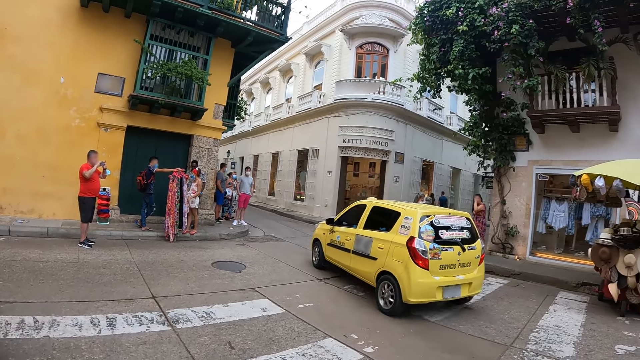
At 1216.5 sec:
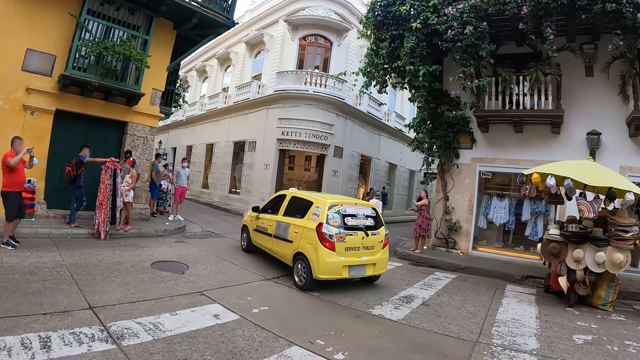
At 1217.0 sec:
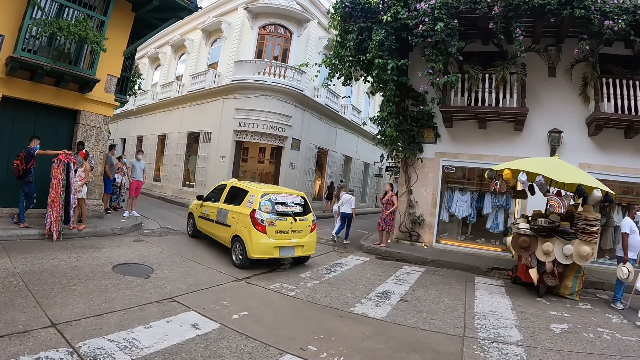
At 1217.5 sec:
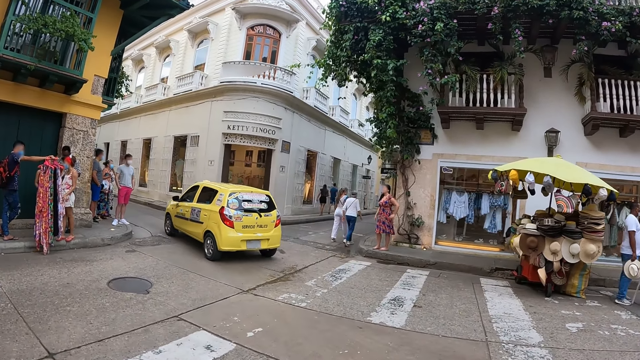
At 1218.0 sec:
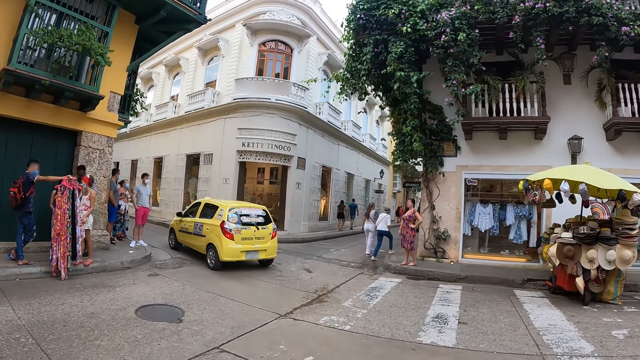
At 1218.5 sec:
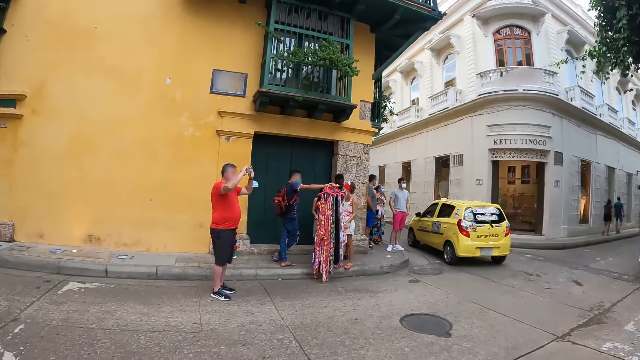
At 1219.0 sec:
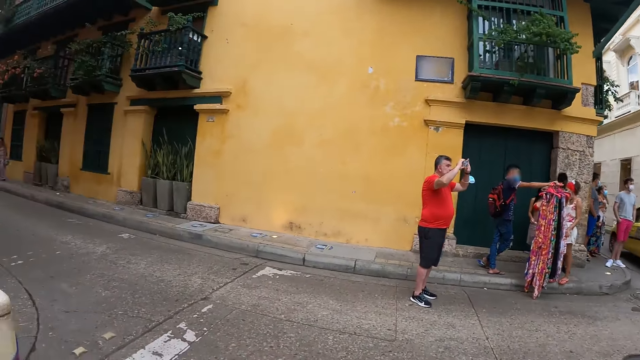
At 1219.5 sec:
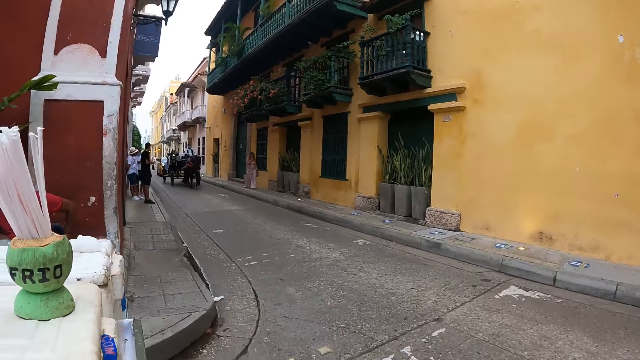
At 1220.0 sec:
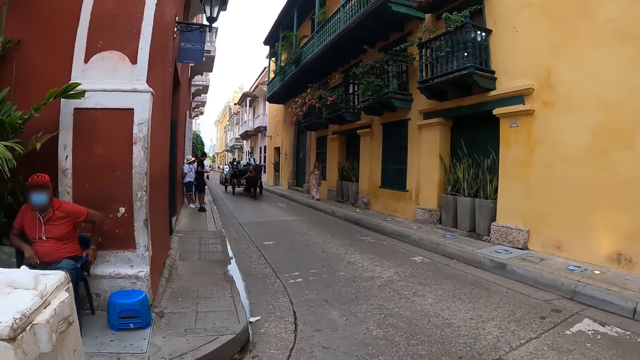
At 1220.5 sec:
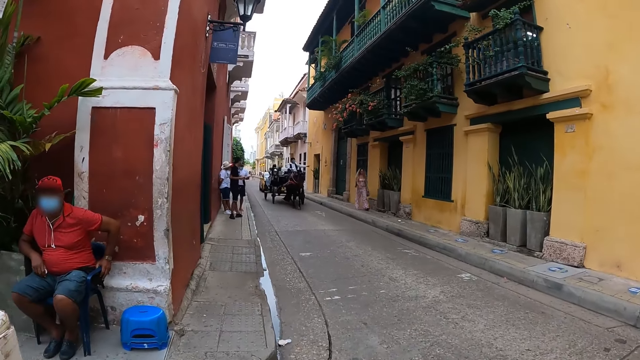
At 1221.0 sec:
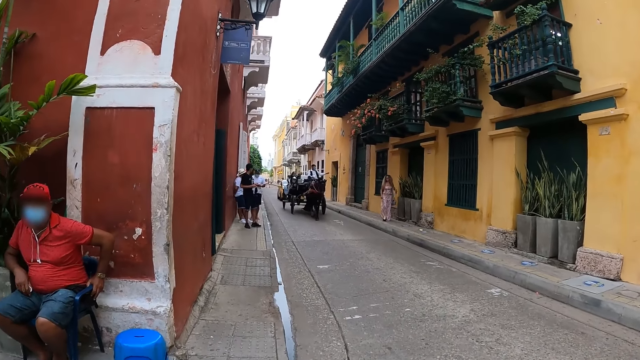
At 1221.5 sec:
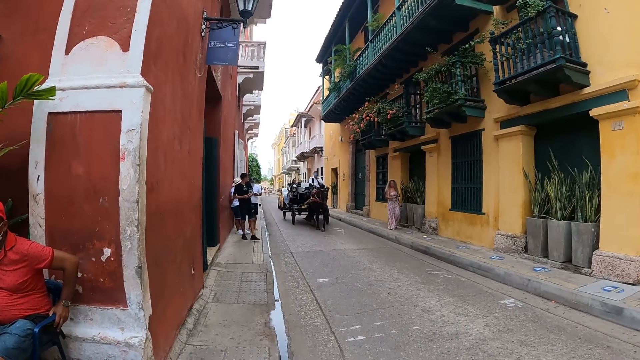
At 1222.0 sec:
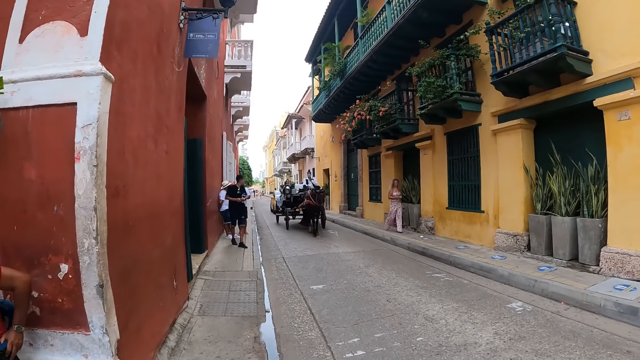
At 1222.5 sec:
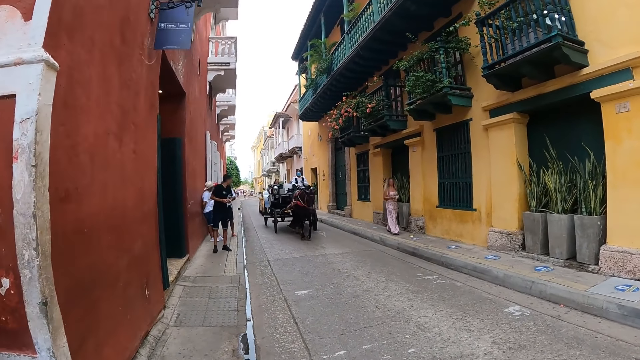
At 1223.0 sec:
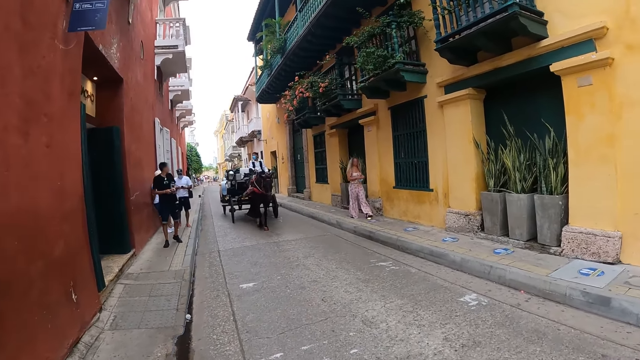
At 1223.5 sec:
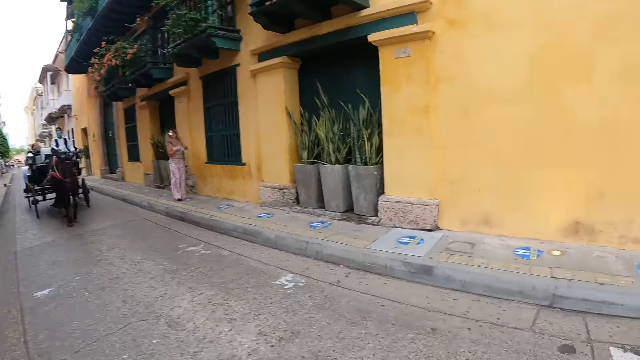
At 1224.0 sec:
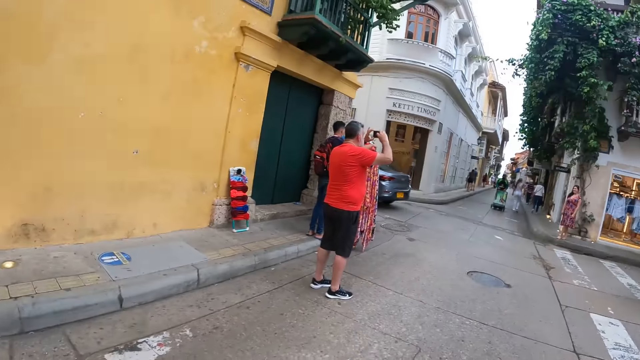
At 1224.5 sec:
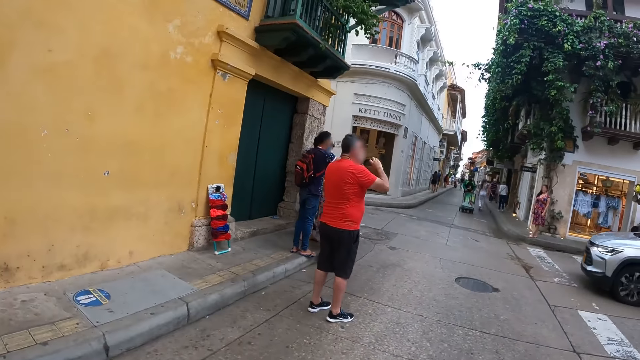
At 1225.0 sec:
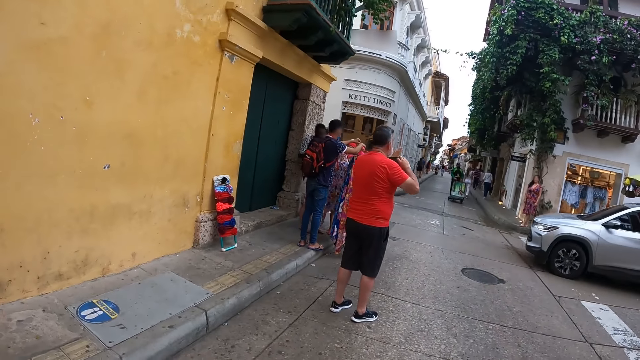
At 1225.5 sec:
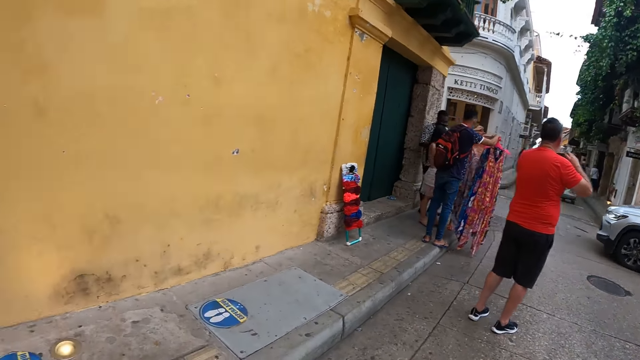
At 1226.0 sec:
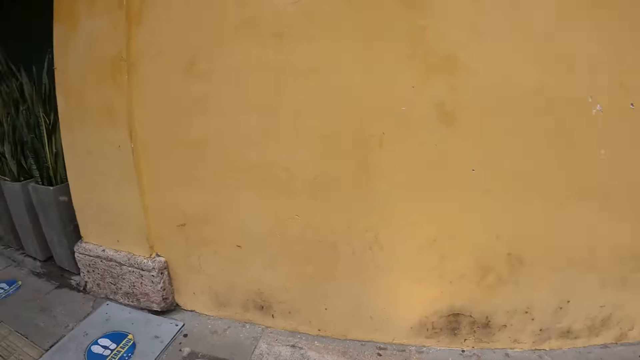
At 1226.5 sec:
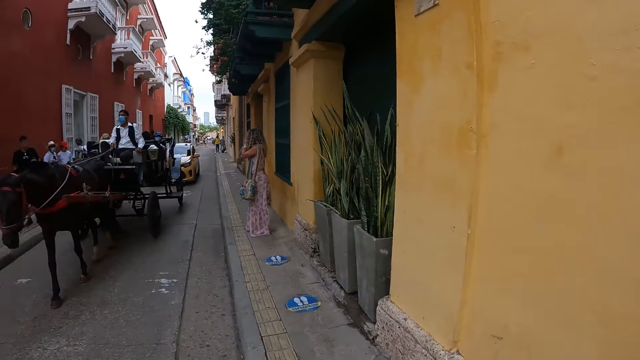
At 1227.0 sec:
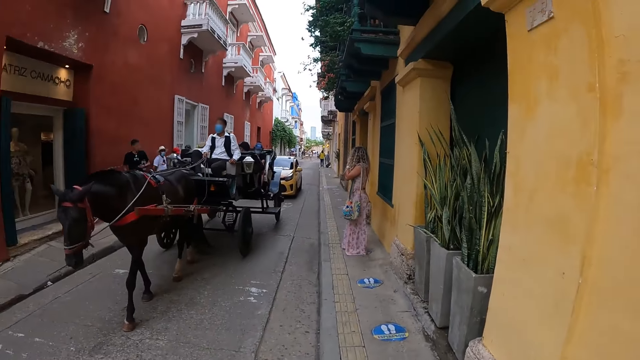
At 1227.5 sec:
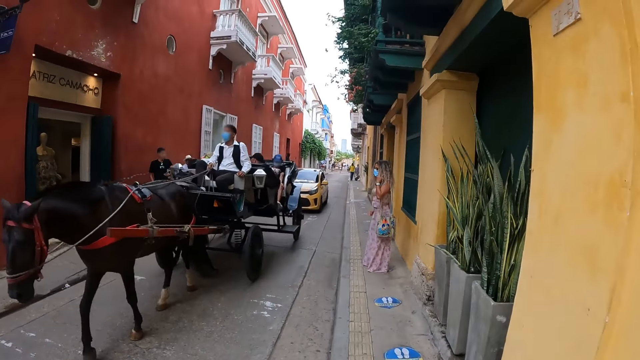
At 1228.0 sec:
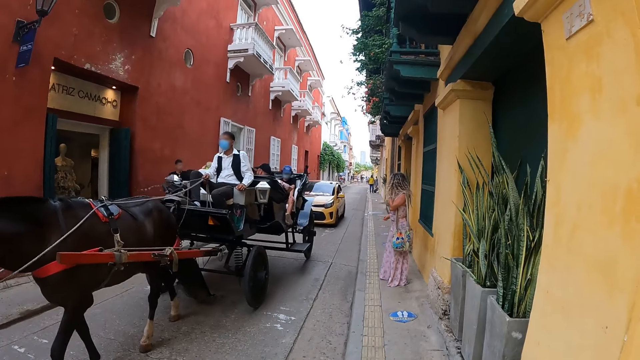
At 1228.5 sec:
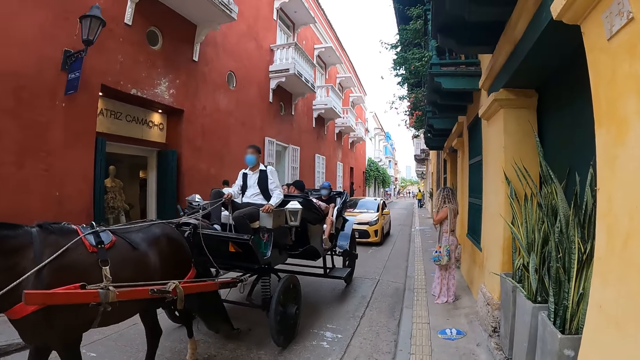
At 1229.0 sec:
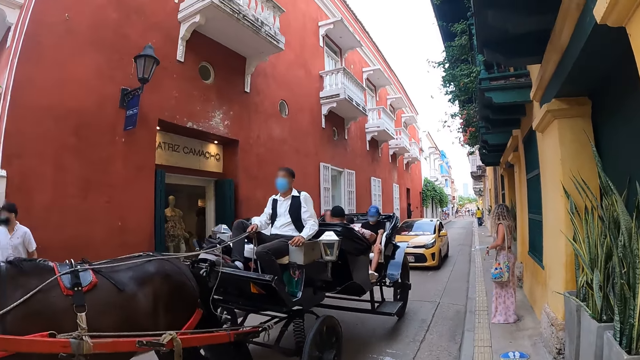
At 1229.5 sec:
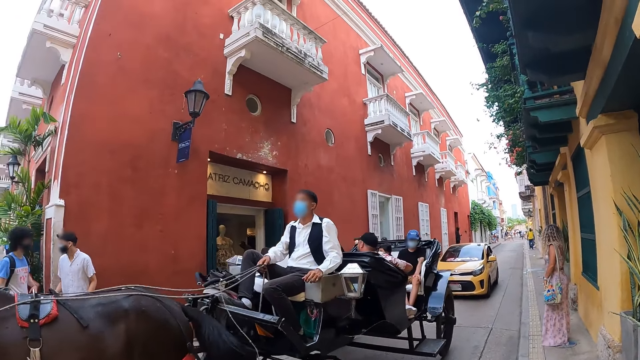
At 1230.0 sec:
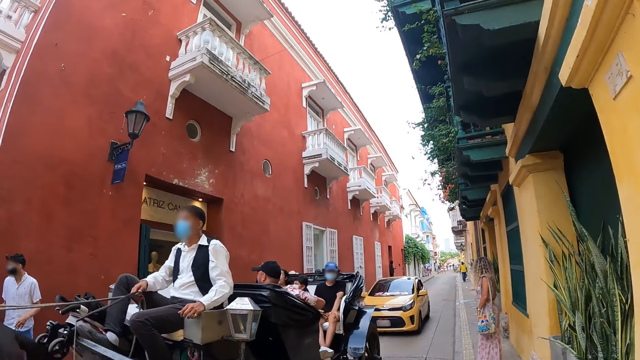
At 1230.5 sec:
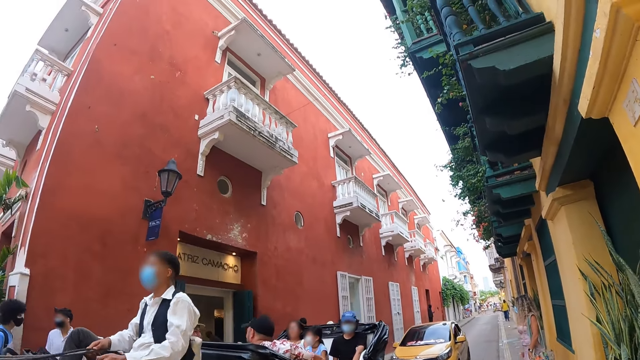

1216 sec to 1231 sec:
The camera wearer crosses the road. They walk on a road pavement. They walk across the road in the street. They stop at the road pavement.

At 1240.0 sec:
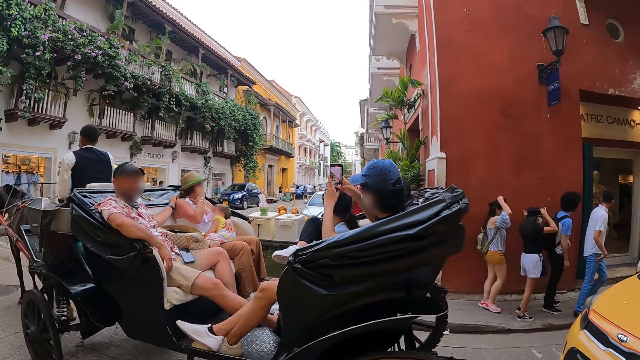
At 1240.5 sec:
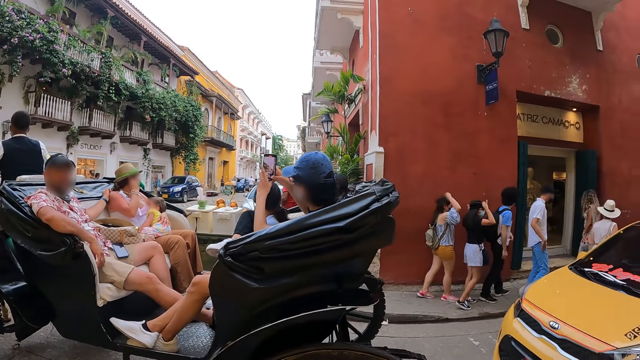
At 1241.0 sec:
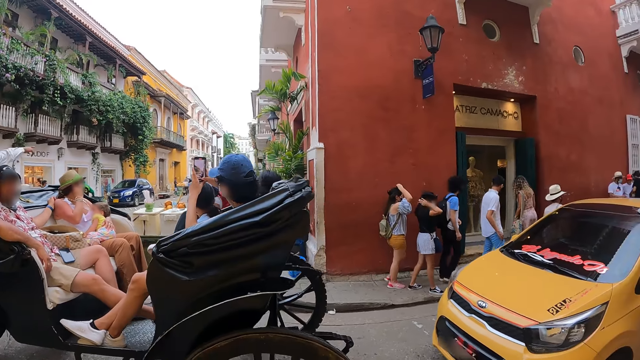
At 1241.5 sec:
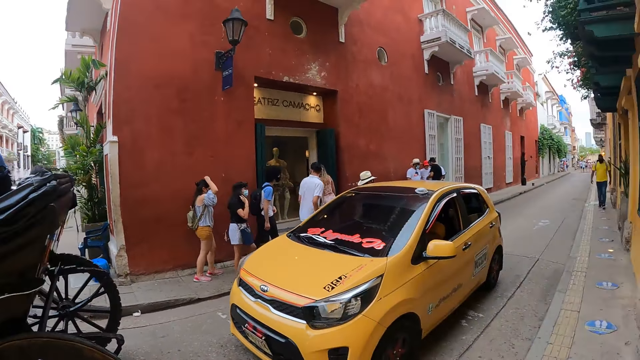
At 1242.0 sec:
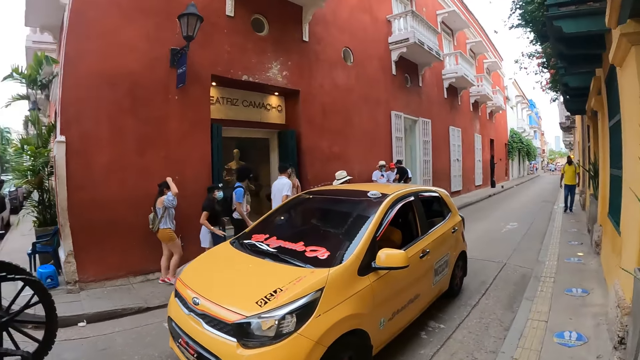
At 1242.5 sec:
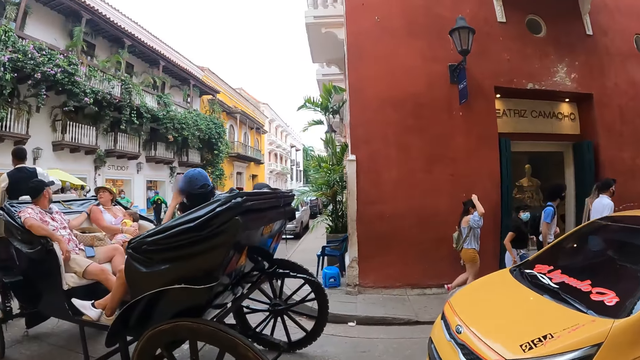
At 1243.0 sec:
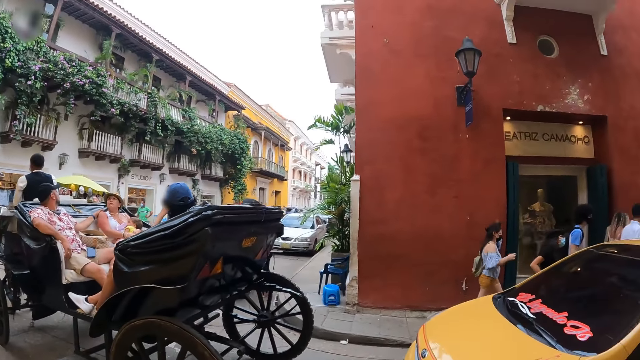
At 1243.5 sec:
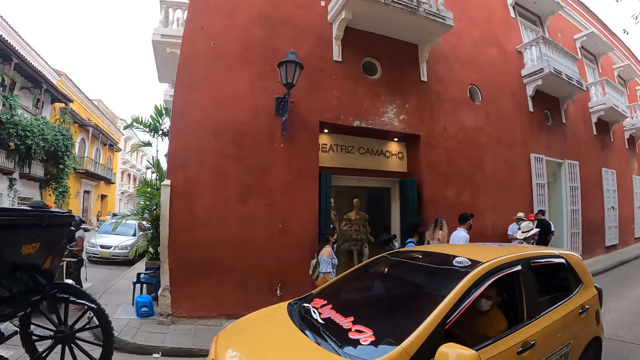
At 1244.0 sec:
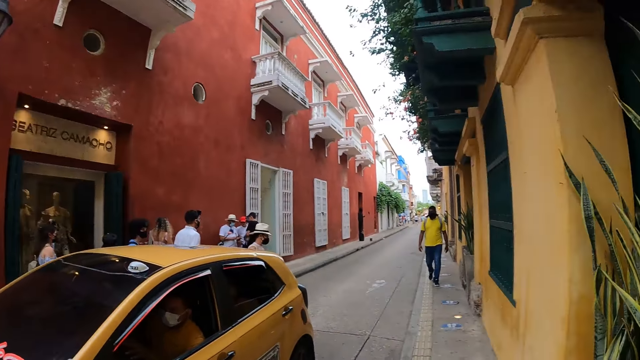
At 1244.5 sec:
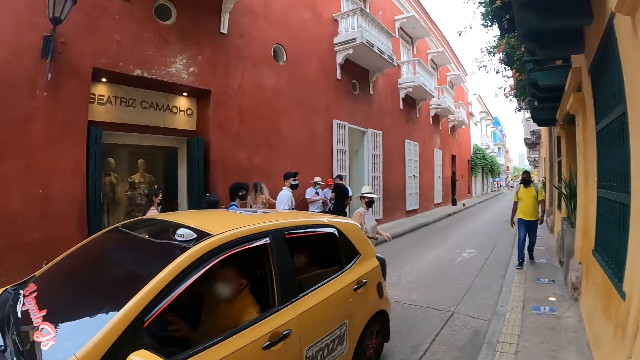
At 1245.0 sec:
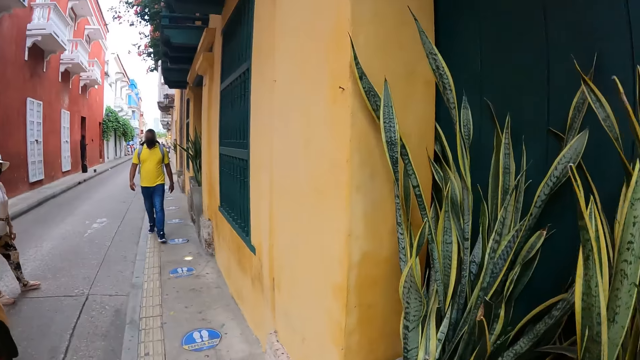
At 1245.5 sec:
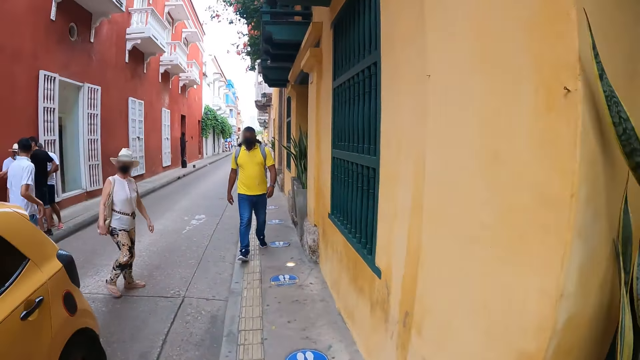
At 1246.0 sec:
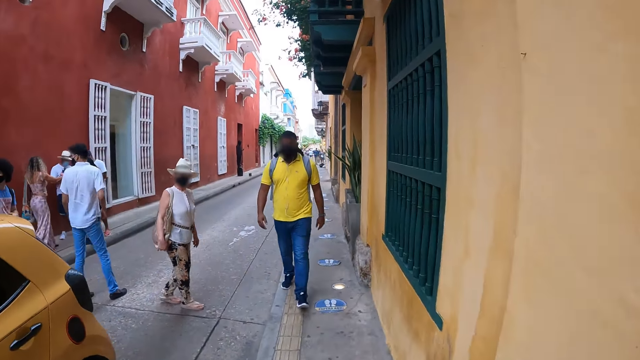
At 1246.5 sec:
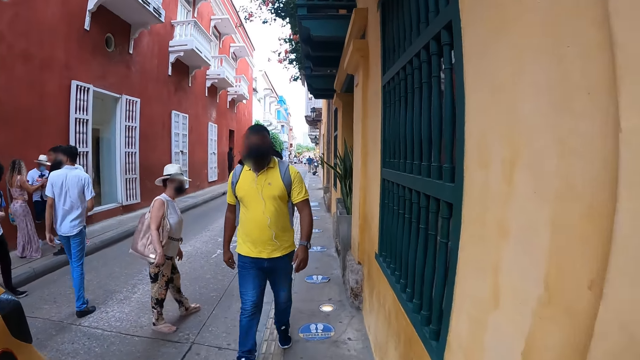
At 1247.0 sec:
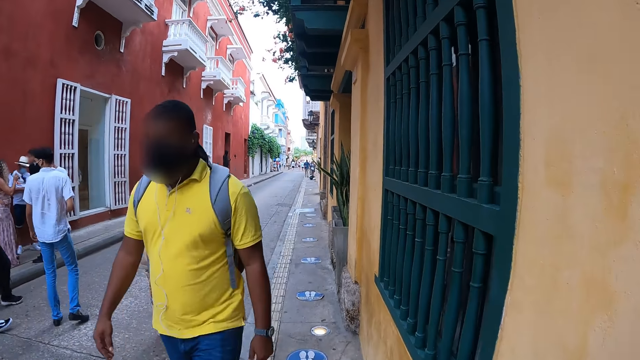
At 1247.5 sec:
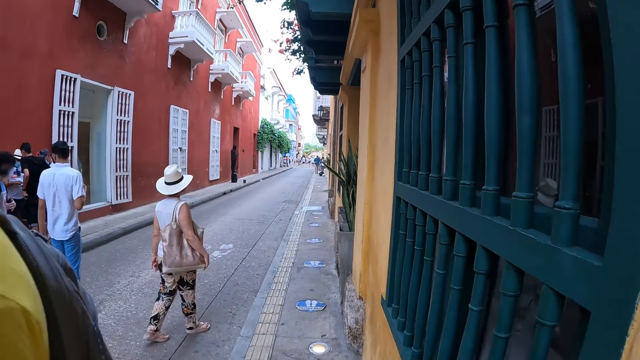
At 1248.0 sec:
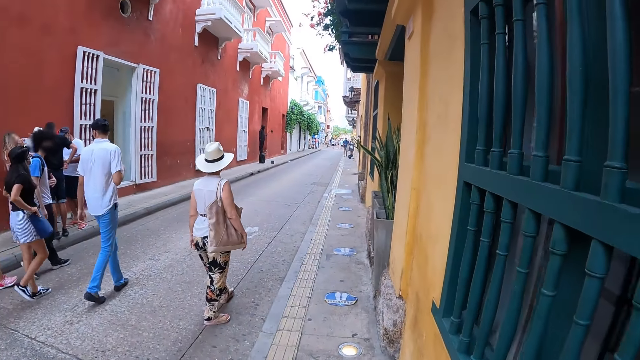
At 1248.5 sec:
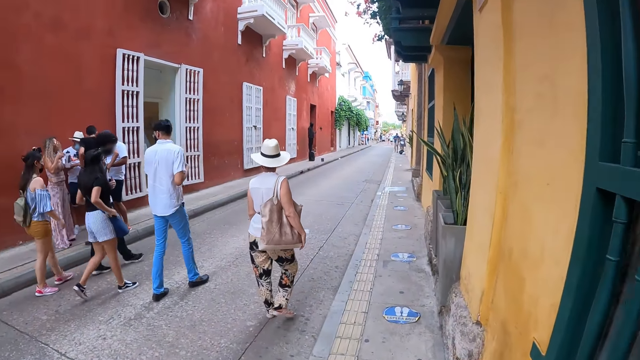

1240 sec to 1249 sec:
The camera wearer walks on a road pavement.
